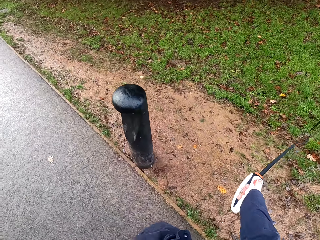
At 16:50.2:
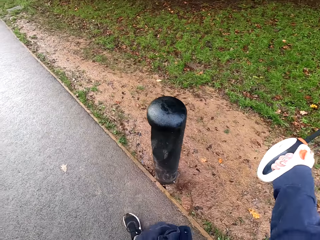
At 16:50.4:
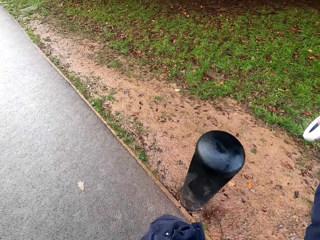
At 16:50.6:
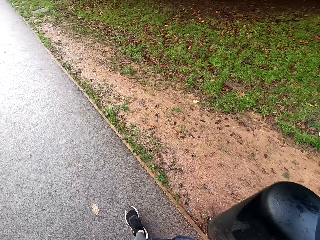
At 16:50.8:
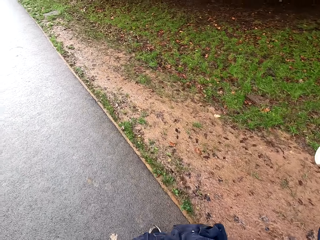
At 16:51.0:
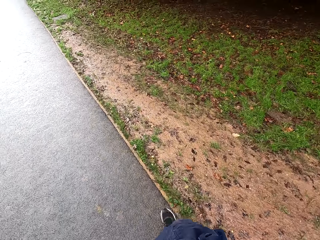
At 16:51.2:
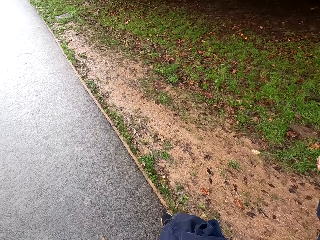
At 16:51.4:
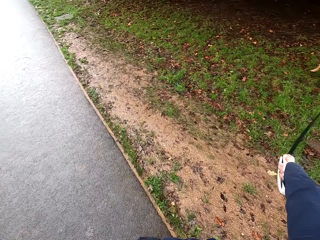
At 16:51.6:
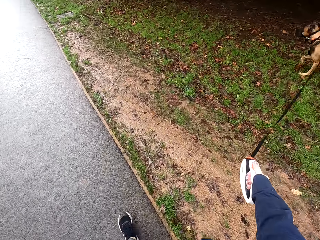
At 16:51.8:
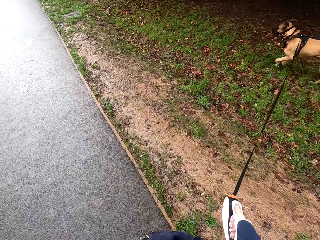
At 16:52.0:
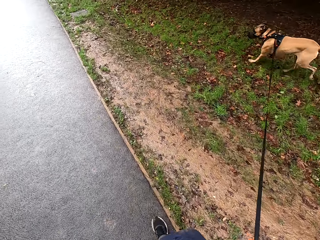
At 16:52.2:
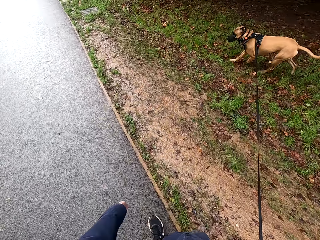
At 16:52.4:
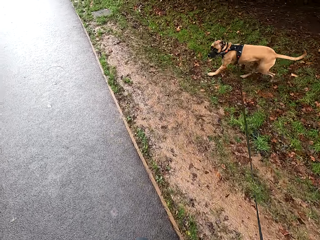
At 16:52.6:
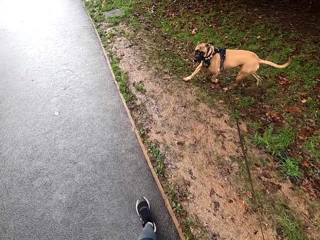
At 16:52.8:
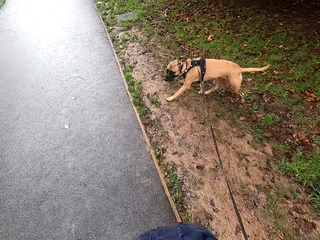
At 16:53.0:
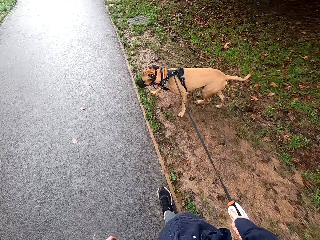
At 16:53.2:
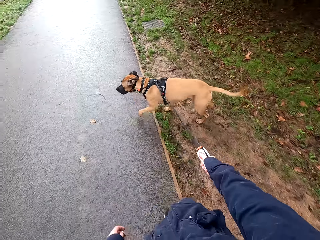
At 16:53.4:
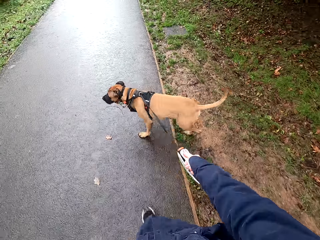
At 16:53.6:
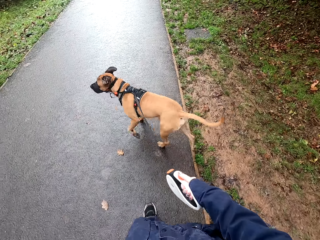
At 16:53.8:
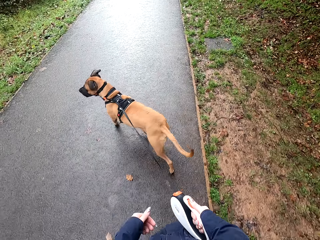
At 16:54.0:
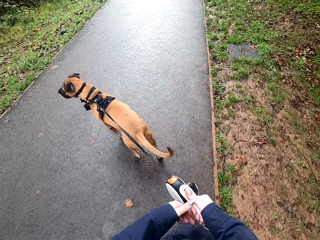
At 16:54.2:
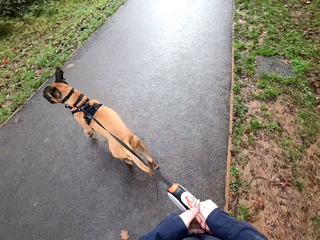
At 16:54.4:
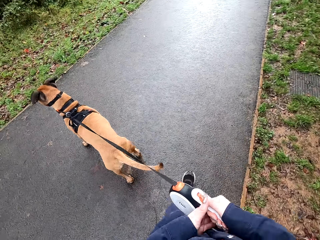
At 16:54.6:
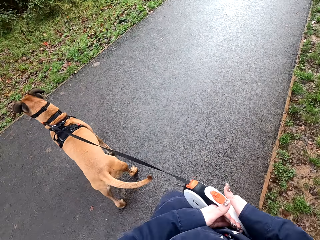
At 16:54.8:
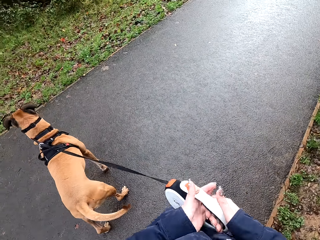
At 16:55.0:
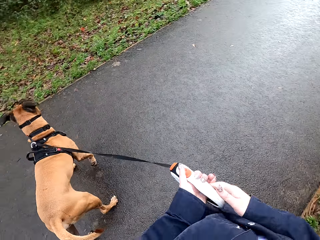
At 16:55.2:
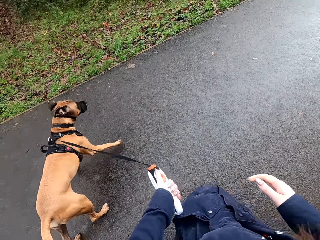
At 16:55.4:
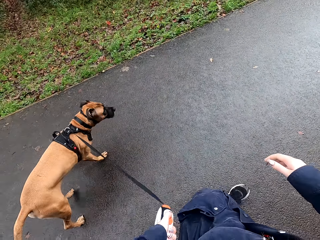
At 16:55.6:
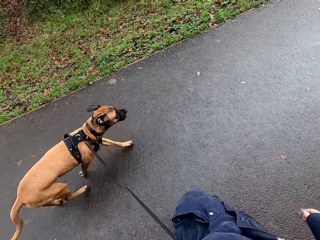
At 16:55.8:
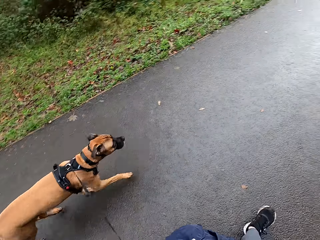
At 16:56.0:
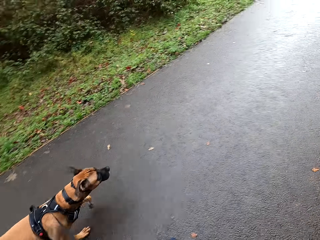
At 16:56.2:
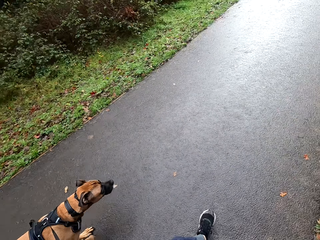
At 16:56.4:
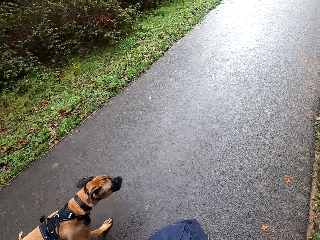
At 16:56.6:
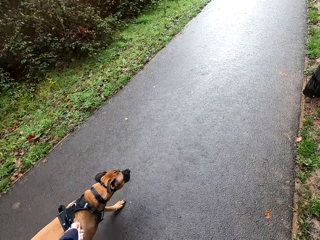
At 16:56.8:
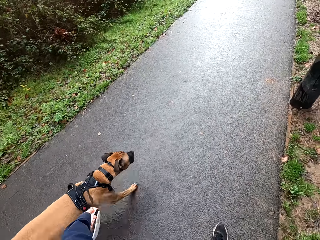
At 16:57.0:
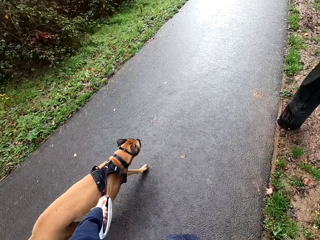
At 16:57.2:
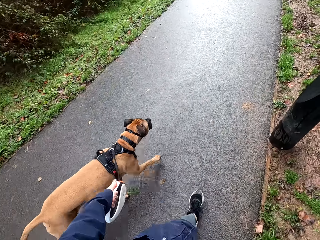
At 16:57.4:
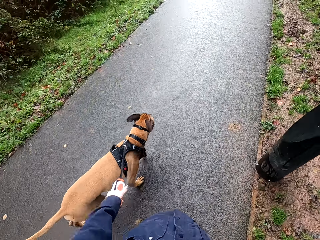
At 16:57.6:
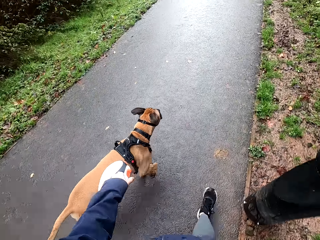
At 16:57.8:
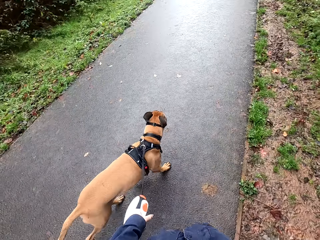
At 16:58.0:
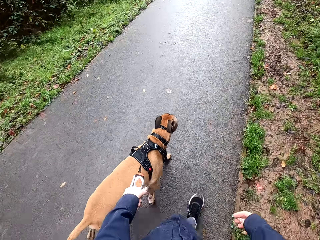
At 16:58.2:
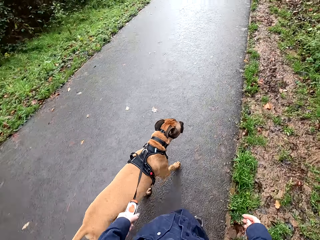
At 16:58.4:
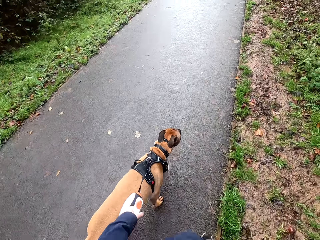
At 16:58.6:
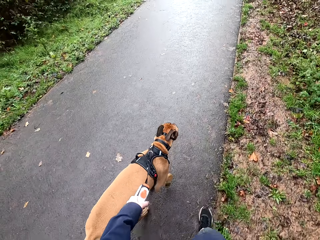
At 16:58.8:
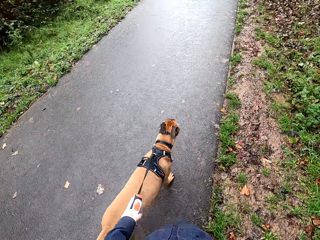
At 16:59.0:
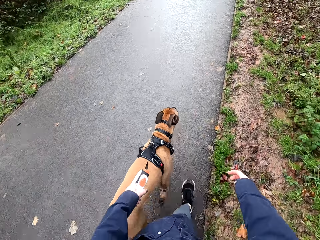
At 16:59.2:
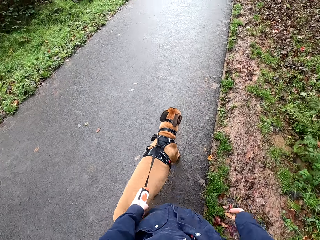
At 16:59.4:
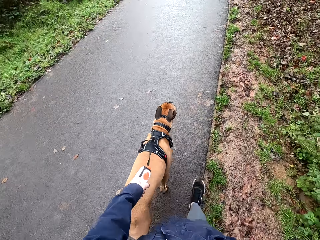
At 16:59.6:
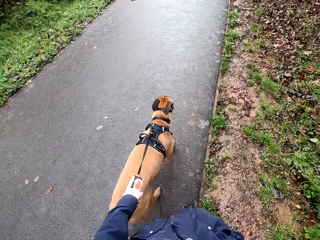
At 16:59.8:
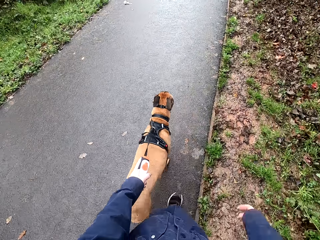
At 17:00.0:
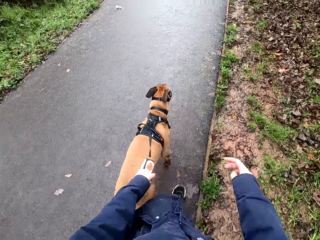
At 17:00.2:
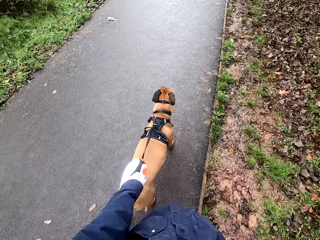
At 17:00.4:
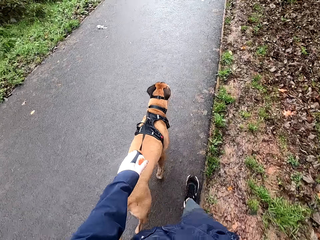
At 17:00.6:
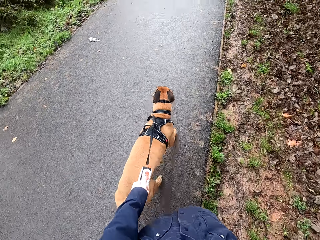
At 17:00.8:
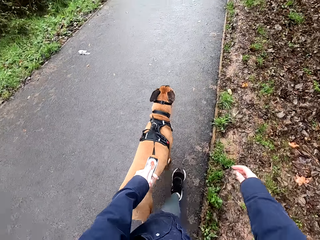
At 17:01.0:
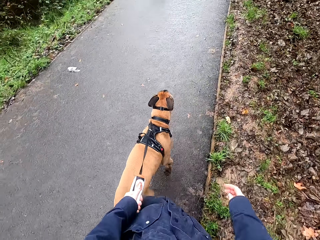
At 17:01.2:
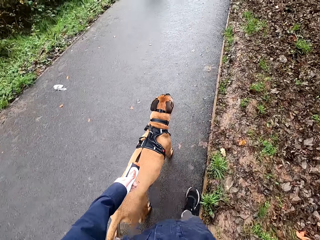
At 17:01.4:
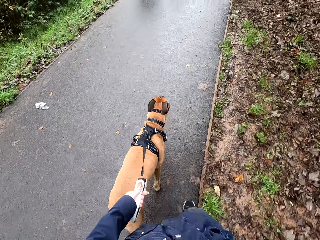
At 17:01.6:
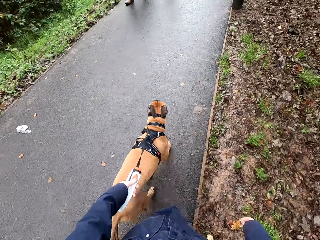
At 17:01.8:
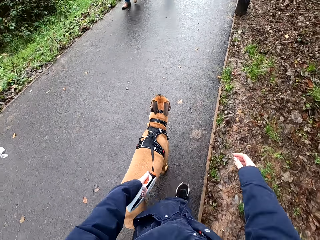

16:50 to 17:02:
The camera wearer lifts her right hand over a pole. She retracts the belt of the retractable dog lead in her right hand. She passes the retractable dog lead from her right hand to her left hand. She retracts the belt of the retractable dog lead in her left hand.

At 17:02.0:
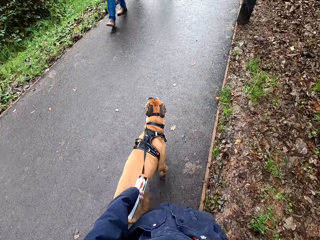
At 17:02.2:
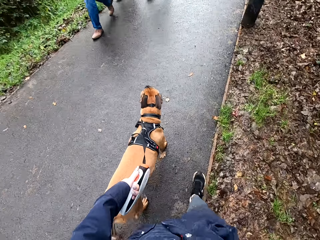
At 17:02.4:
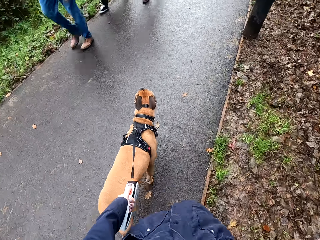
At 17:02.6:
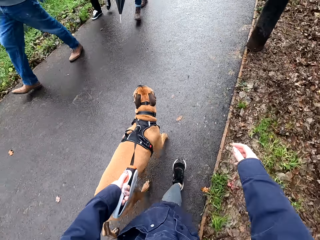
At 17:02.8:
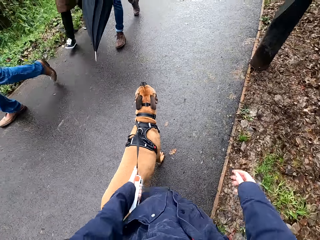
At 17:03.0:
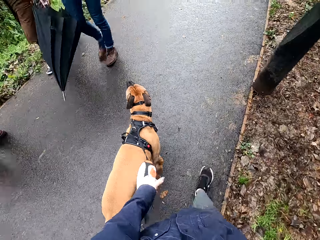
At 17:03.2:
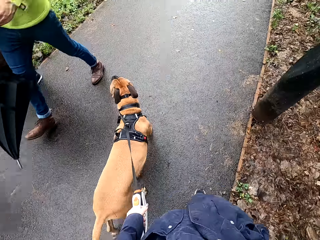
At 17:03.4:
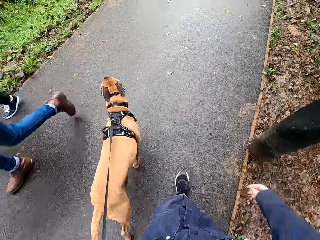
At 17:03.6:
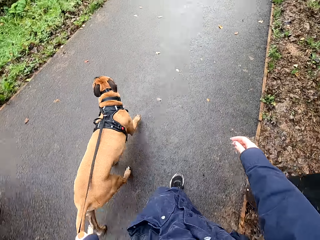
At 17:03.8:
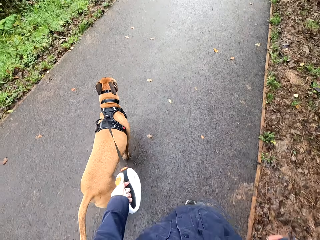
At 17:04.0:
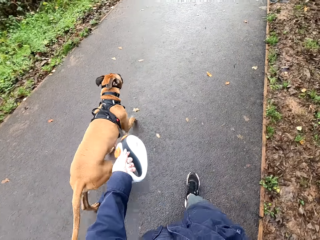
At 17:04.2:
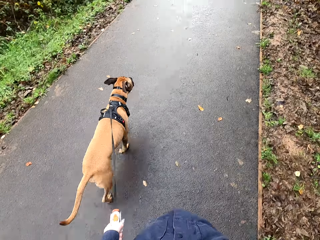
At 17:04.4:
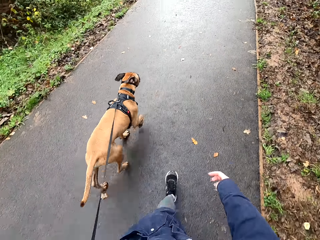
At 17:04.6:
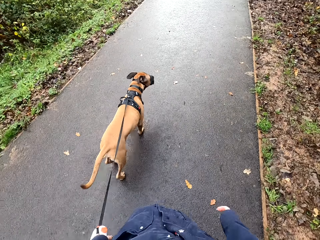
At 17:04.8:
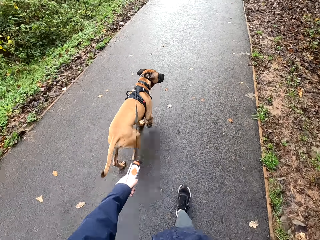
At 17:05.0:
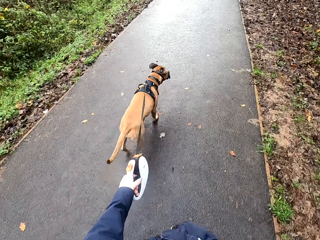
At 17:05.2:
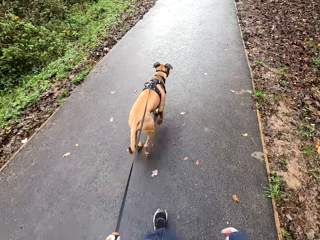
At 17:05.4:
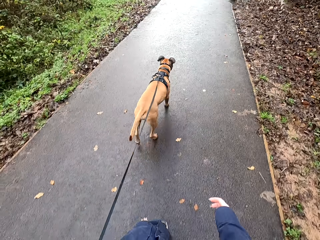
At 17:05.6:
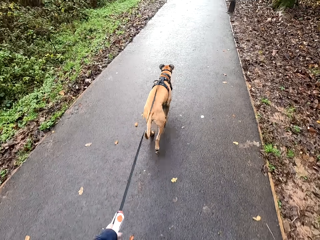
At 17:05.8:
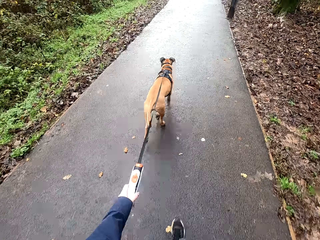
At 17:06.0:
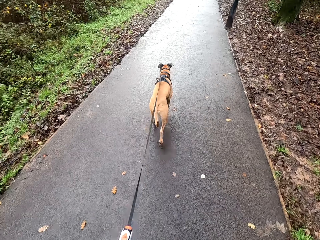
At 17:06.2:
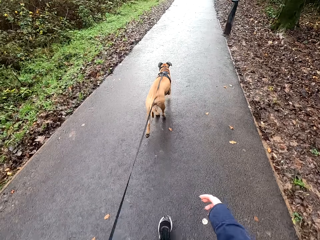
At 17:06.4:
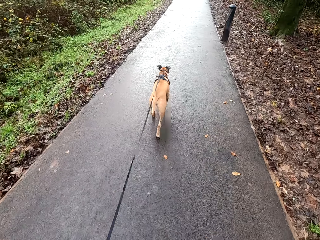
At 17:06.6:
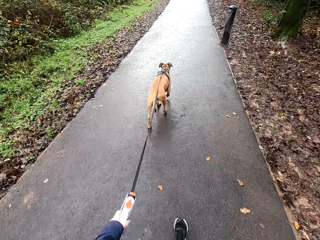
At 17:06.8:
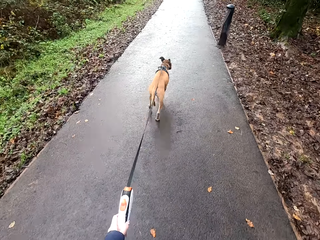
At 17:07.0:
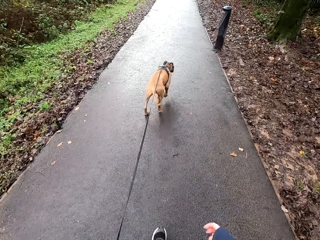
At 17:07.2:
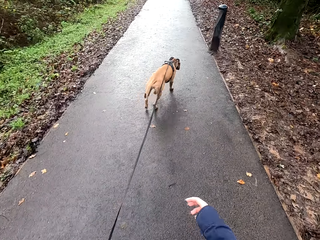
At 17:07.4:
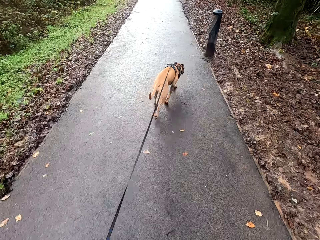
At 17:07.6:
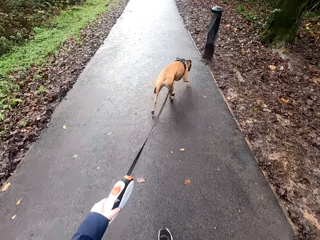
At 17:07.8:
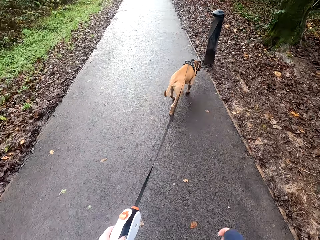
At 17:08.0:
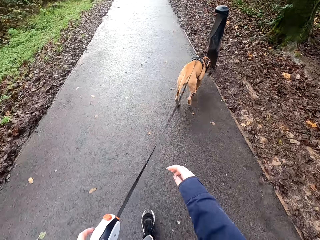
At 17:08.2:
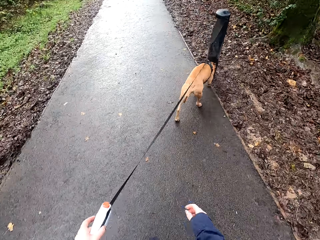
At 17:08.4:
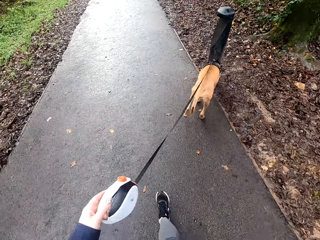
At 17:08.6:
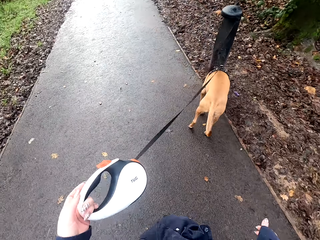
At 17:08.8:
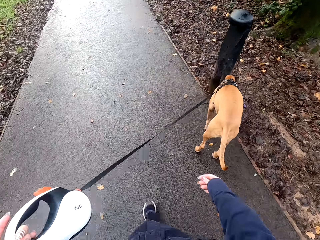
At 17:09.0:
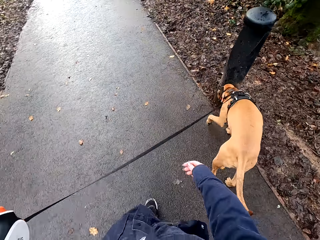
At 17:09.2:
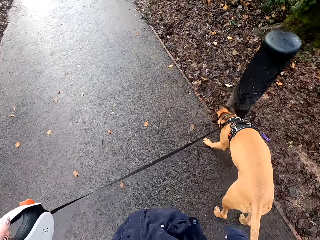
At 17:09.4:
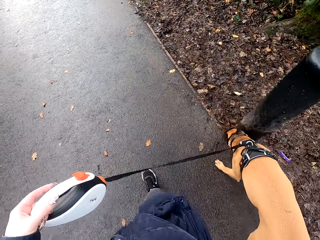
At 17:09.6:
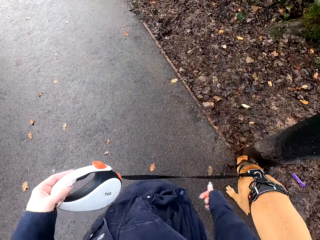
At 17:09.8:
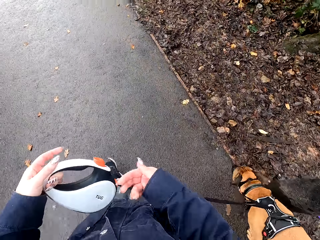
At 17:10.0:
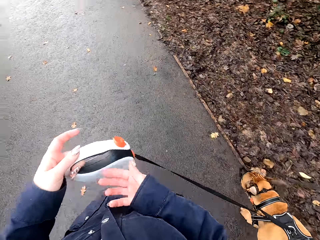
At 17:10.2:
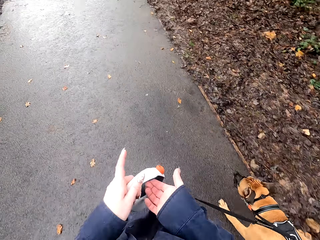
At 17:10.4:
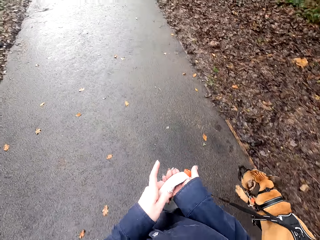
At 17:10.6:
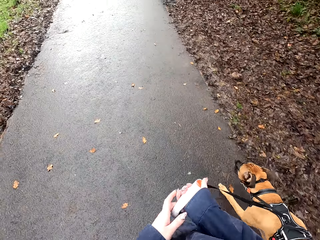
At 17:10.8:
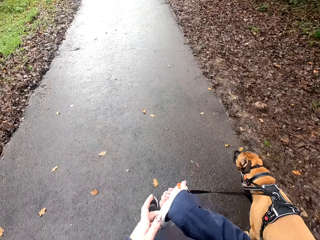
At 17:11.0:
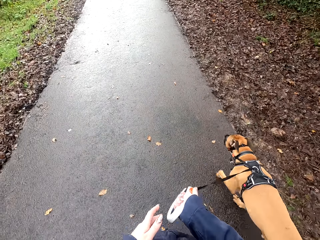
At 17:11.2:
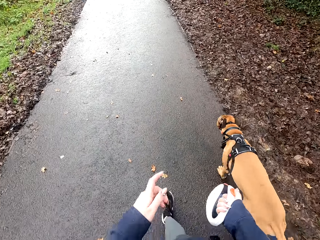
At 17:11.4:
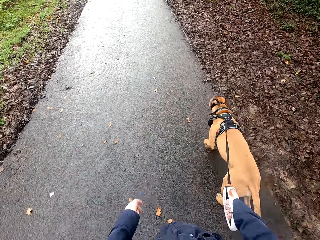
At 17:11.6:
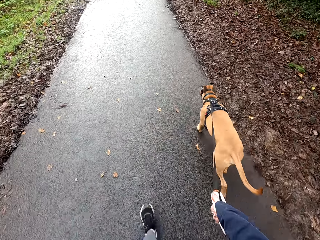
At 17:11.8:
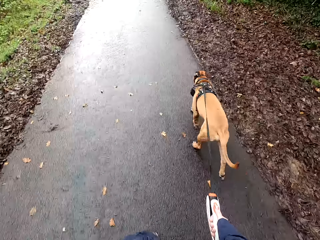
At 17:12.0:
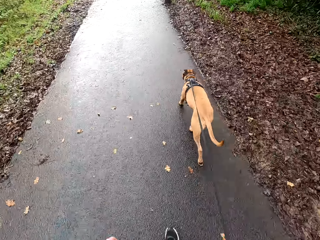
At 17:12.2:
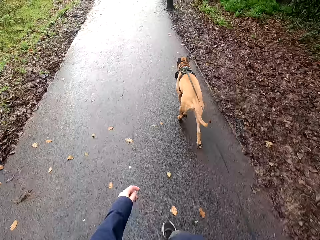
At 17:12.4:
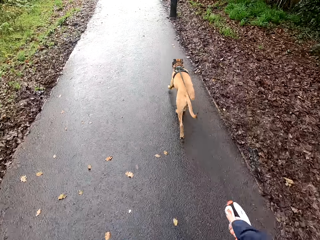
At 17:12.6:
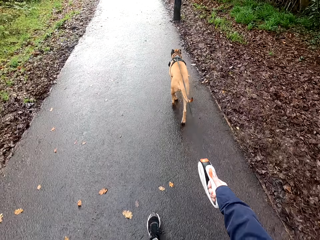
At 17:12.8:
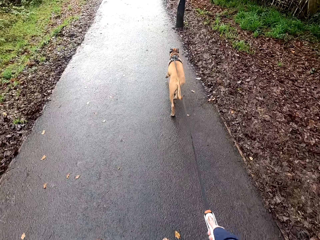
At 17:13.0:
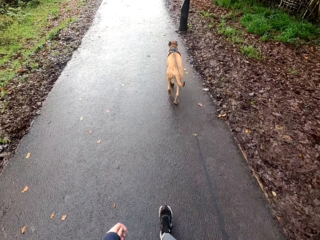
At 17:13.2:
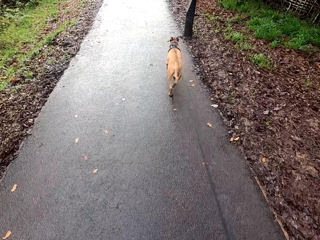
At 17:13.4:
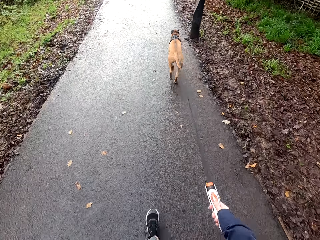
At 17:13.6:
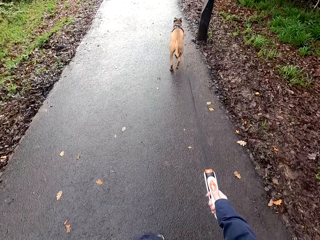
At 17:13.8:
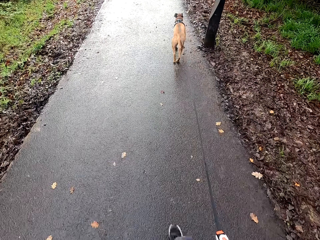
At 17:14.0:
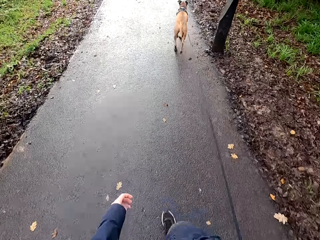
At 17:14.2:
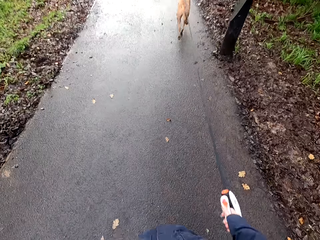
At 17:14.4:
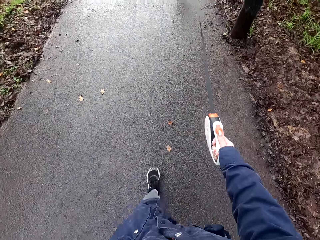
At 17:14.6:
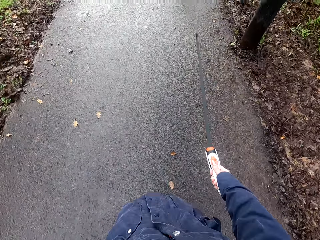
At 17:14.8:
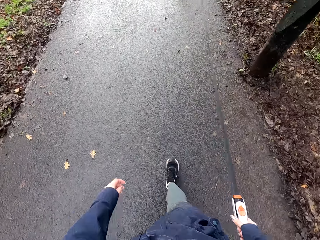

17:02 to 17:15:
The camera wearer extends the belt of the retractable dog lead in her left hand. The dog sniffs a pole with its nose. The camera wearer passes the retractable dog lead from her left hand to her right hand. She extends the belt of the retractable dog lead in her right hand.
